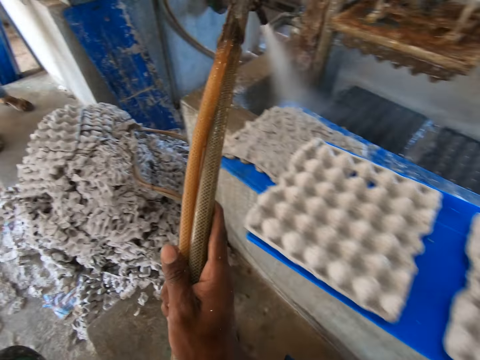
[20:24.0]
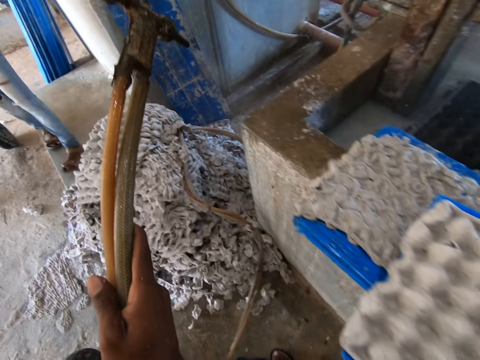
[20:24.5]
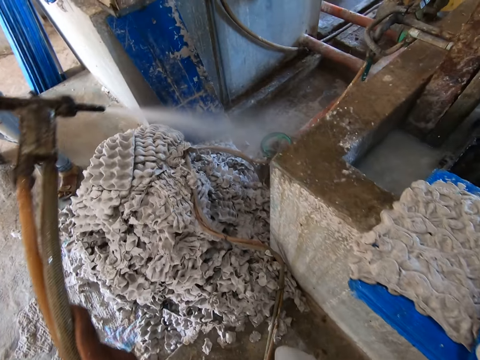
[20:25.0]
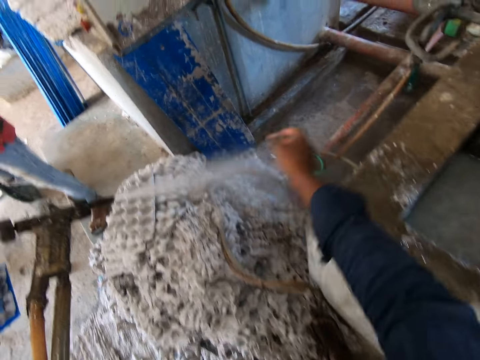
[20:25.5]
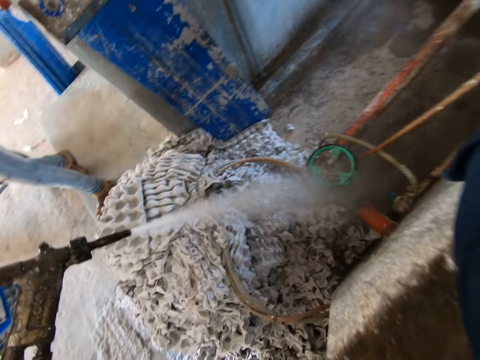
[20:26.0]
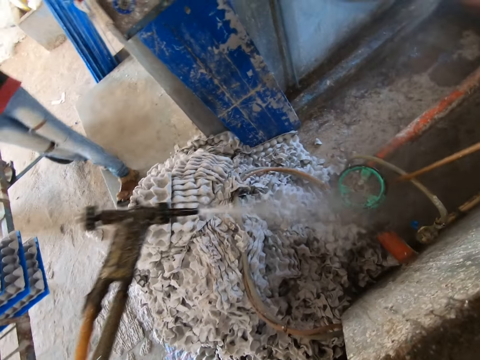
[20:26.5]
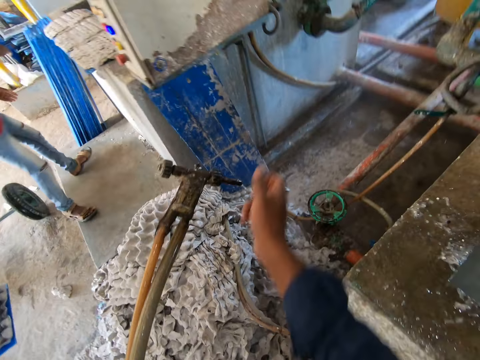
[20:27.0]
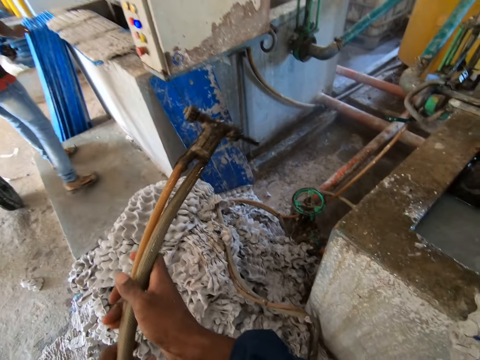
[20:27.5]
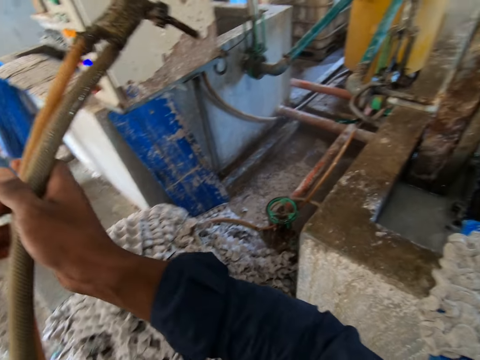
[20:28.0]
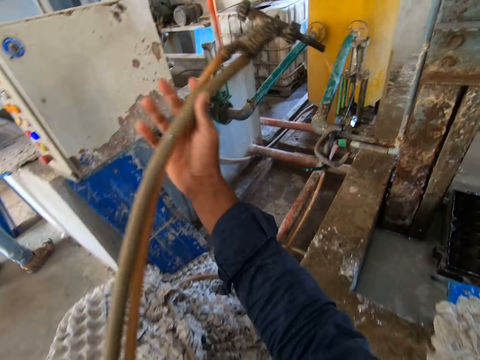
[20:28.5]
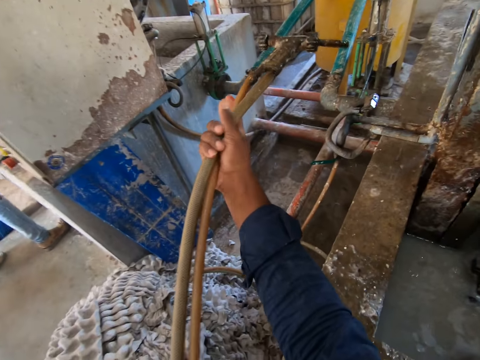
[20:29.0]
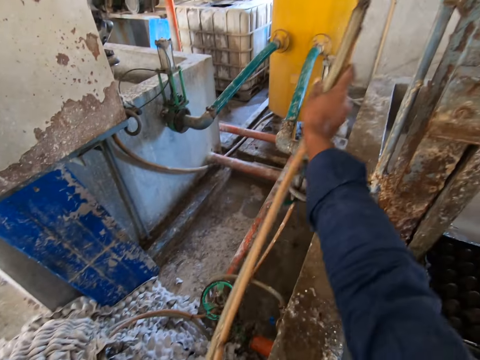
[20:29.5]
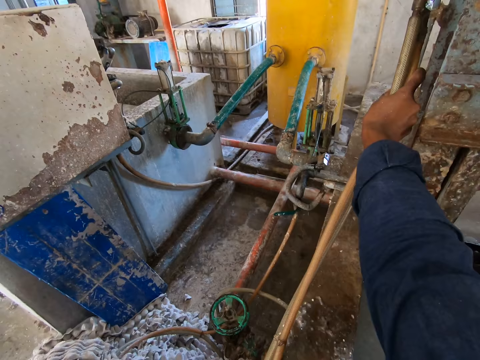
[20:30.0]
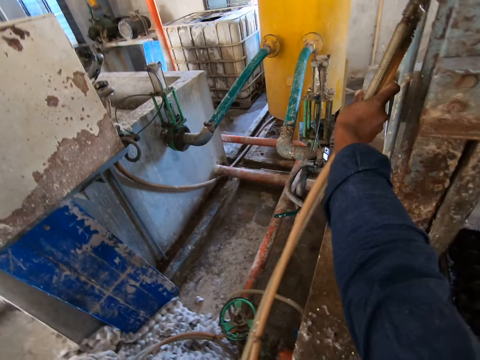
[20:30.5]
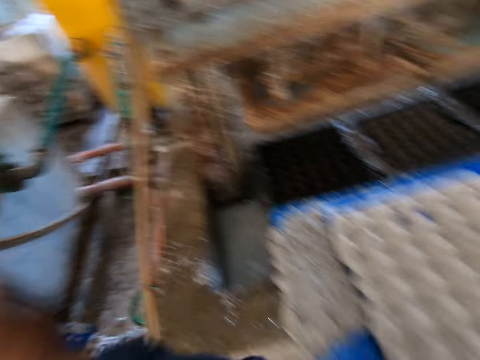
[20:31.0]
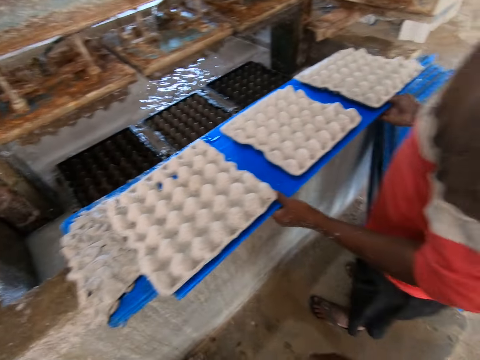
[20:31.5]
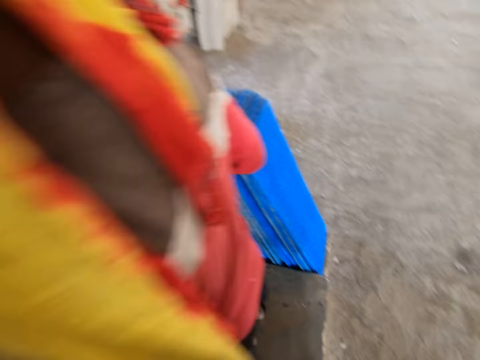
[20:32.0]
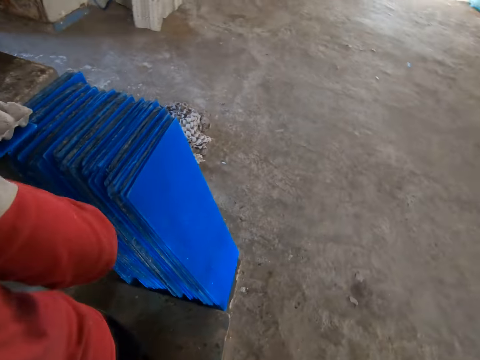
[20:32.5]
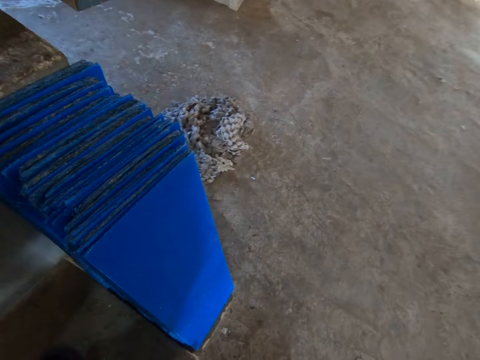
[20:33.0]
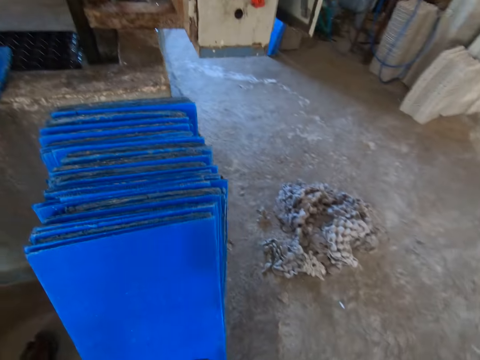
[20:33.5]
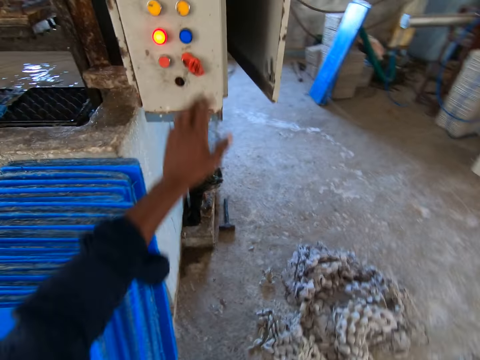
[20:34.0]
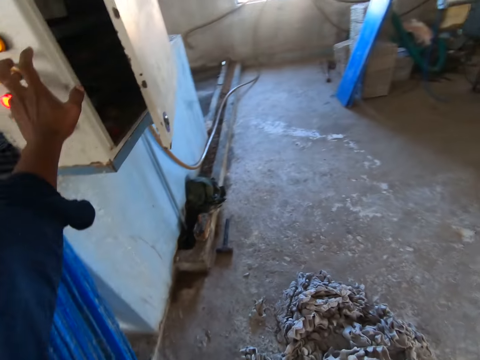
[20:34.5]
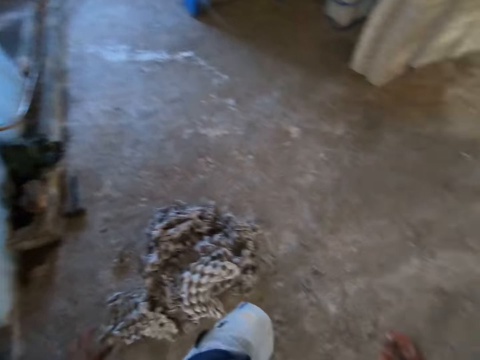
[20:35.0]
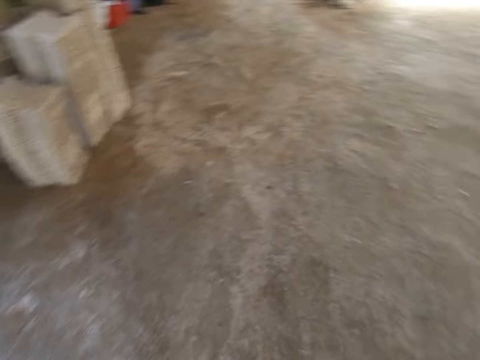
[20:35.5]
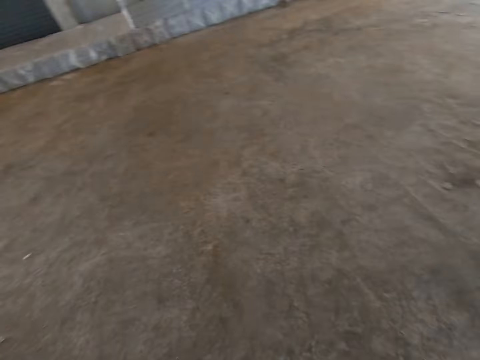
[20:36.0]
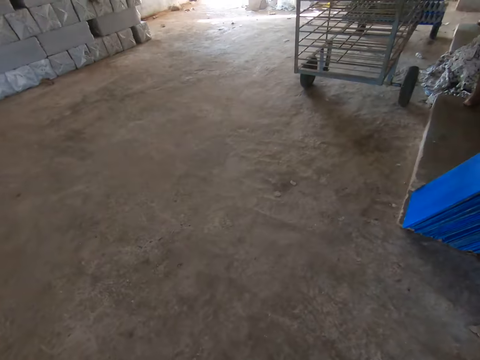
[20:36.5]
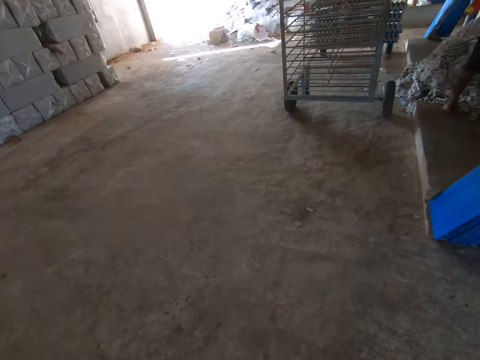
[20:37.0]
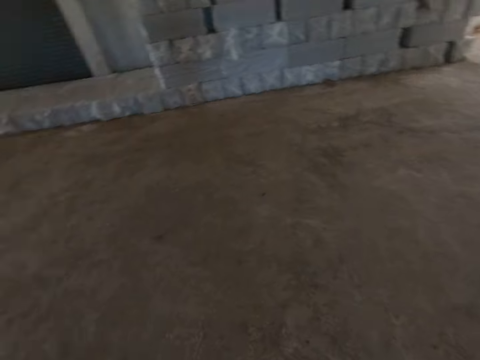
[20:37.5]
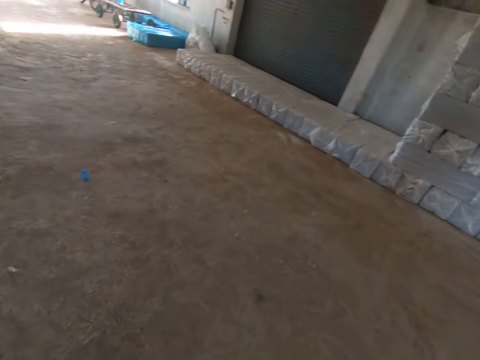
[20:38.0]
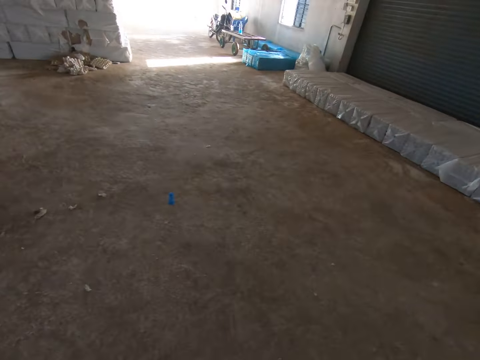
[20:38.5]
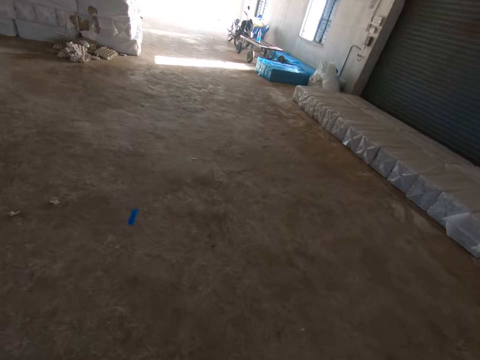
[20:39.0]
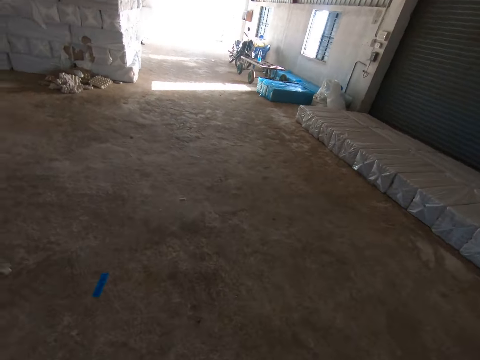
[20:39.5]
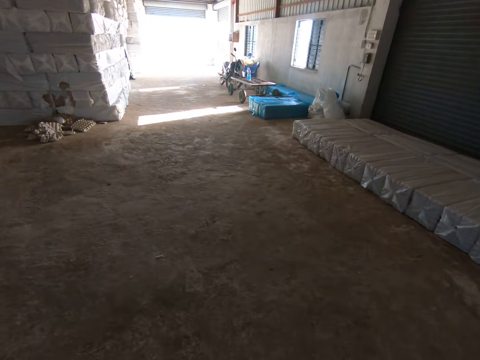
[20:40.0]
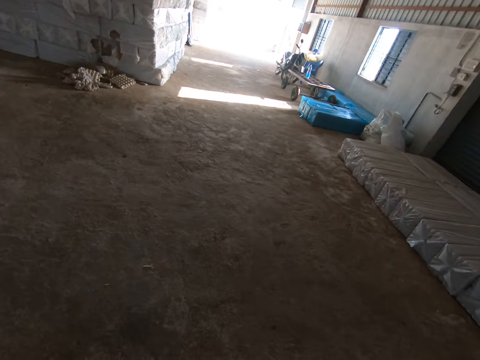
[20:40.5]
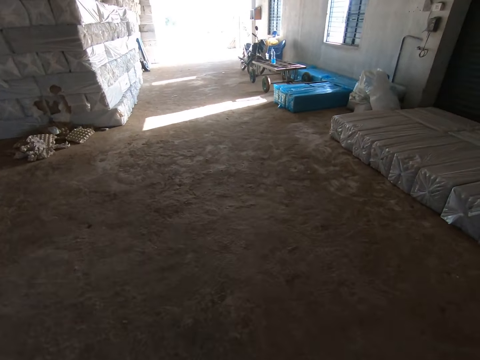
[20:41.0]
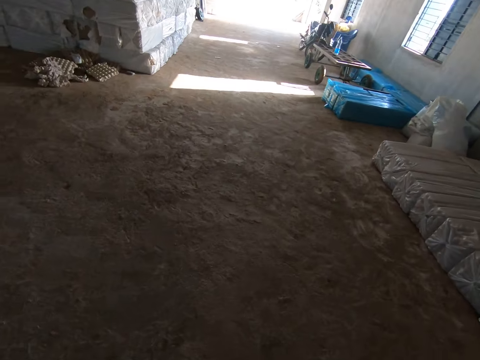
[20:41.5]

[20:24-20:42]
The camera wearer turns off a sprayer. He moves the sprayer with both hands. He hangs the hose on the crate making machine. A person holds trays. The camera wearer walks in the room. He operates the crate making machine with his left hand. He looks around. He walks in the room.

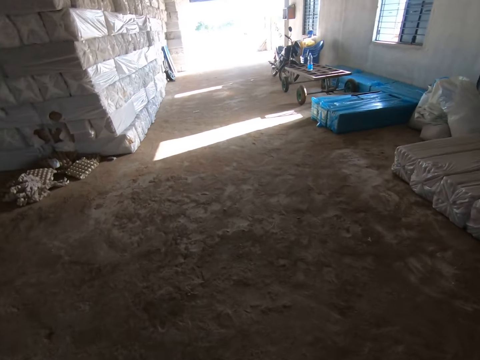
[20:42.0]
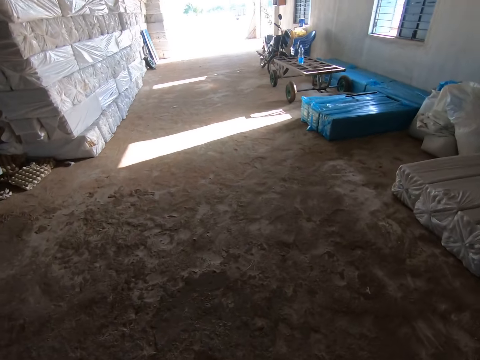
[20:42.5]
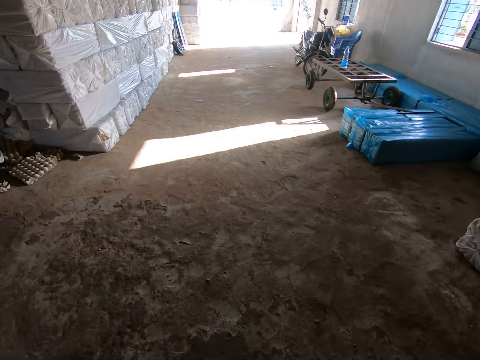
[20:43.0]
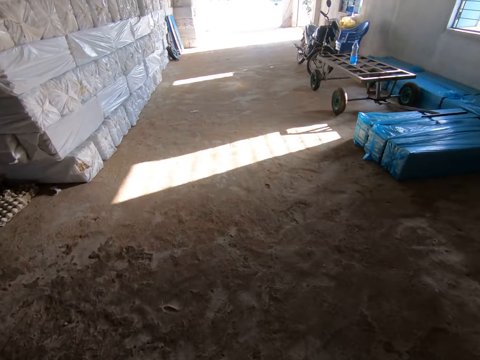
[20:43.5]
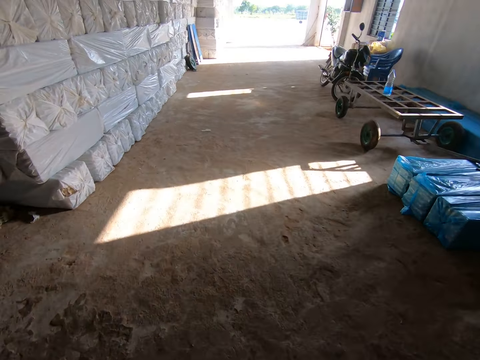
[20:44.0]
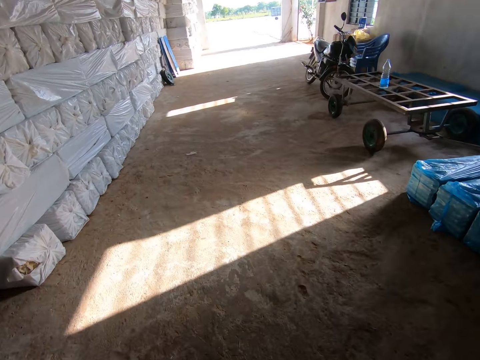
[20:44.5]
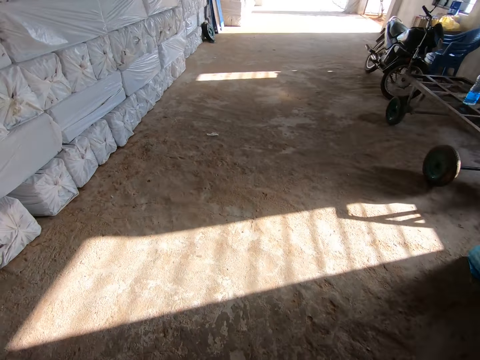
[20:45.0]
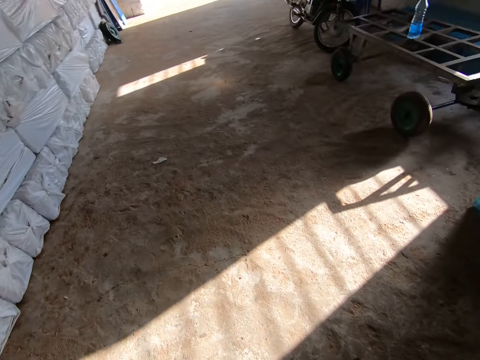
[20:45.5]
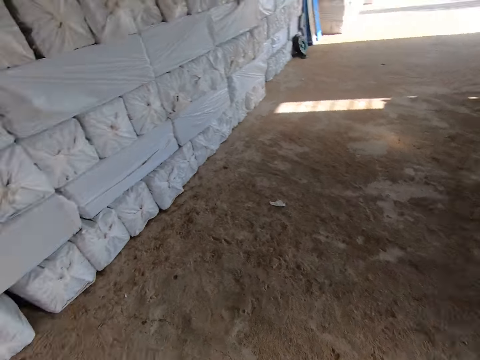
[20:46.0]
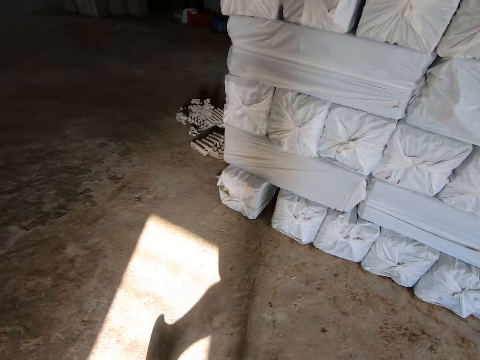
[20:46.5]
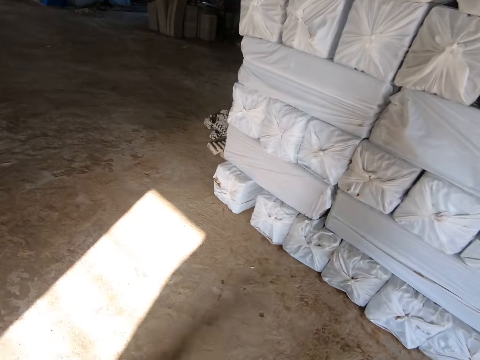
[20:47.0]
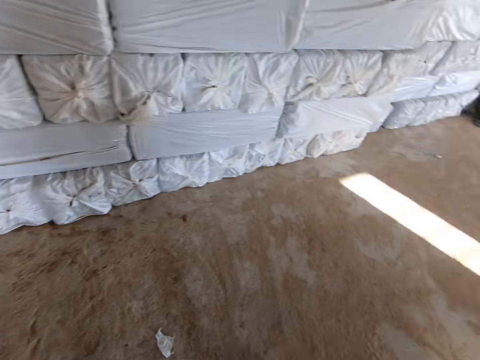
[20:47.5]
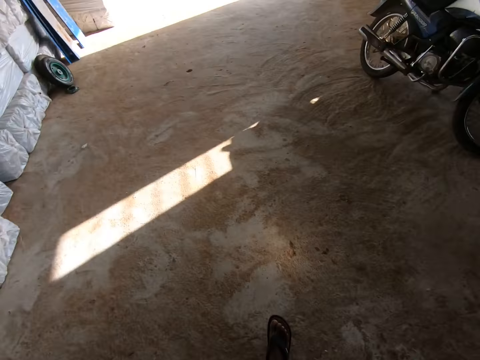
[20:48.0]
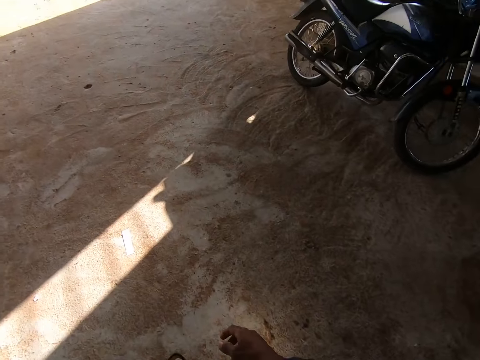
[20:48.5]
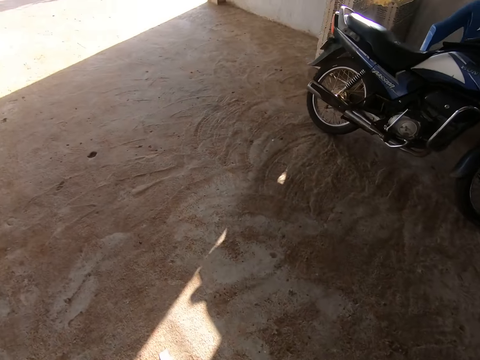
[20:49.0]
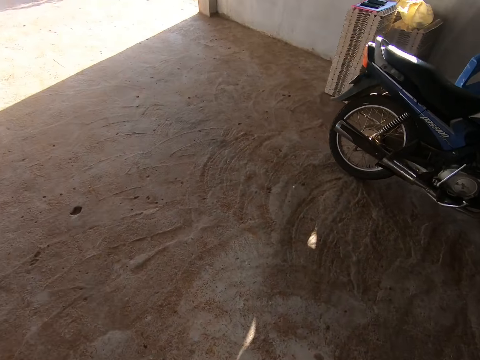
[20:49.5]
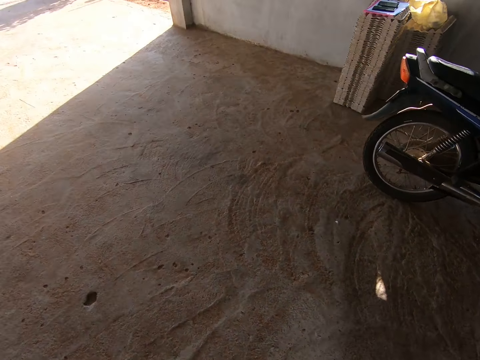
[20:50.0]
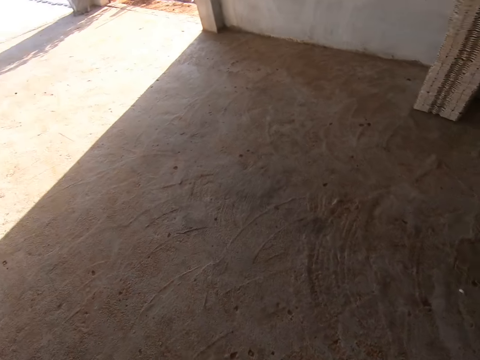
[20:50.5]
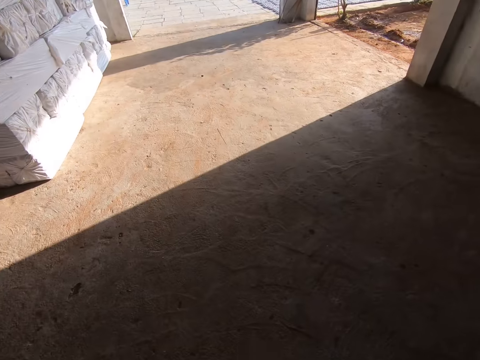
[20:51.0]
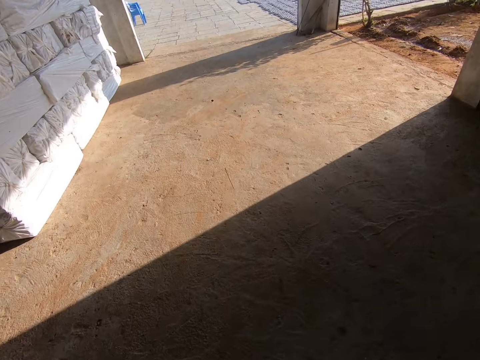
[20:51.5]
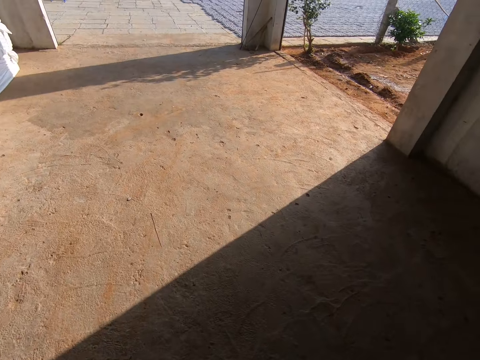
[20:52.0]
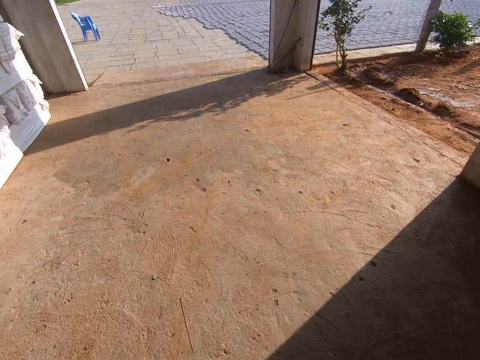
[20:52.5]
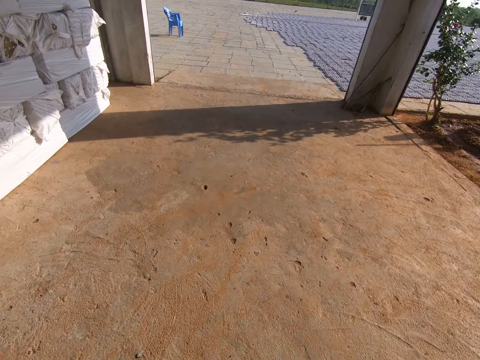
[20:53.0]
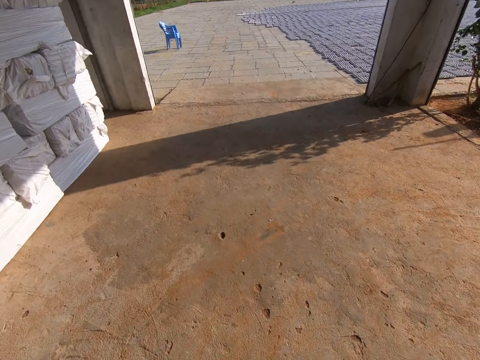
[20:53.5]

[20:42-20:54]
The camera wearer looks around. They walk in the room.
